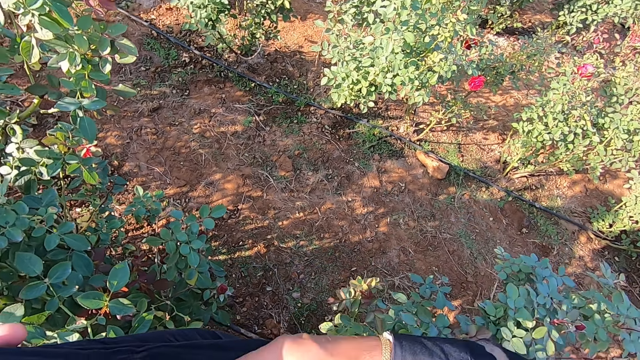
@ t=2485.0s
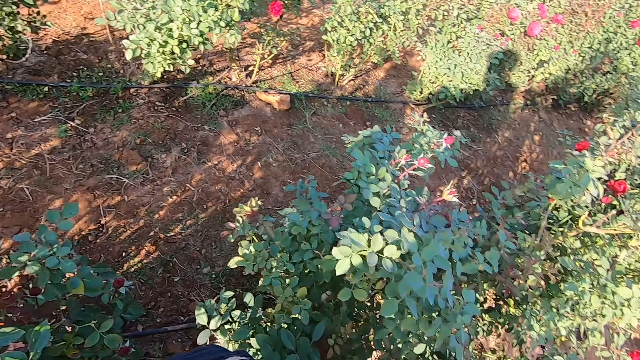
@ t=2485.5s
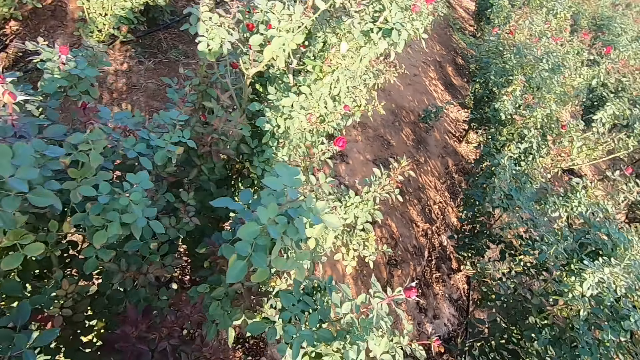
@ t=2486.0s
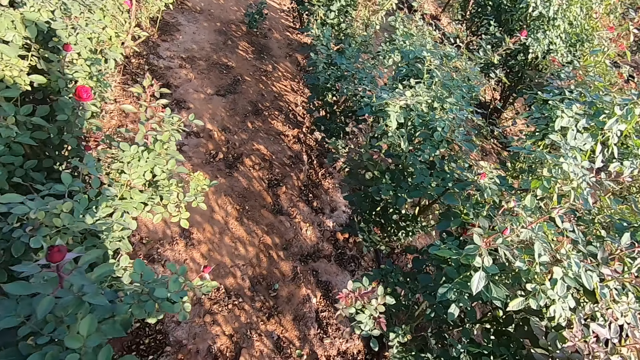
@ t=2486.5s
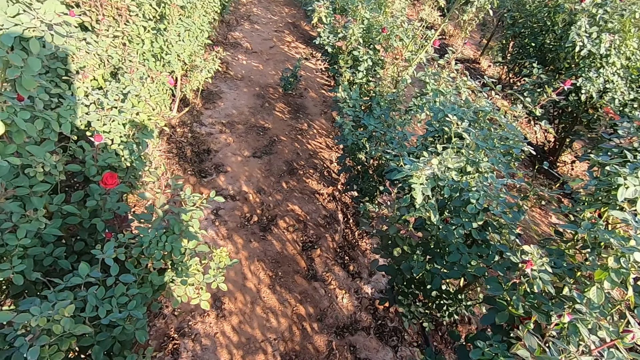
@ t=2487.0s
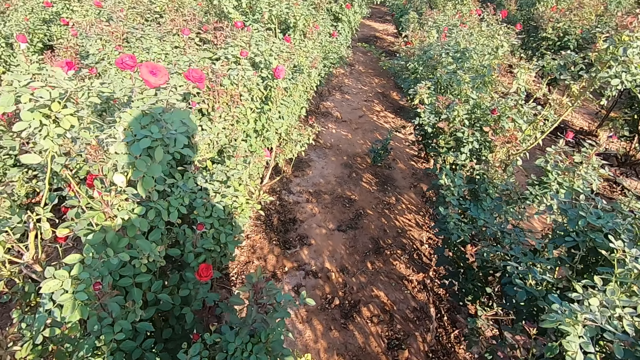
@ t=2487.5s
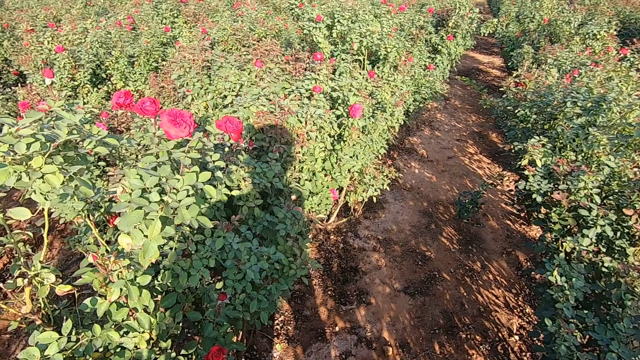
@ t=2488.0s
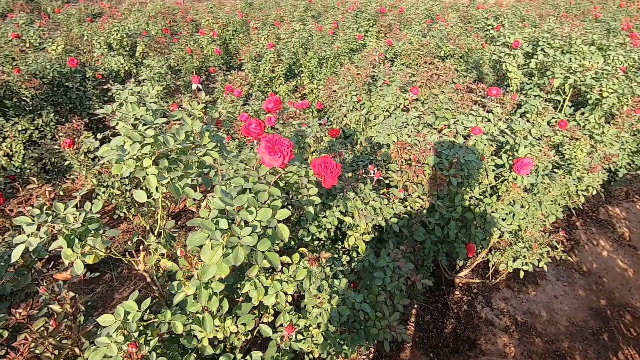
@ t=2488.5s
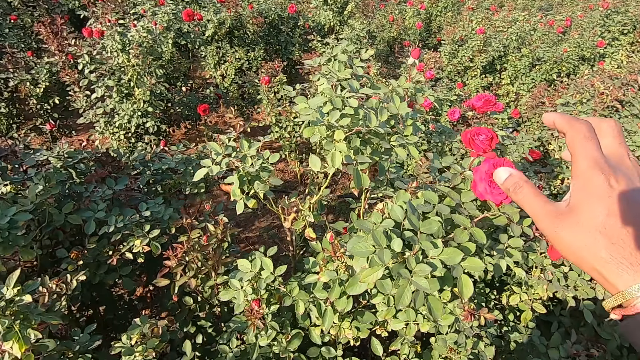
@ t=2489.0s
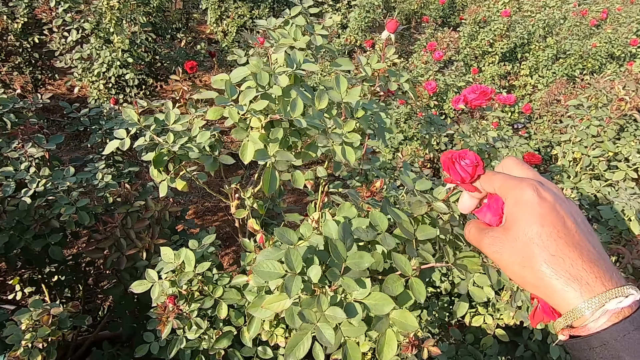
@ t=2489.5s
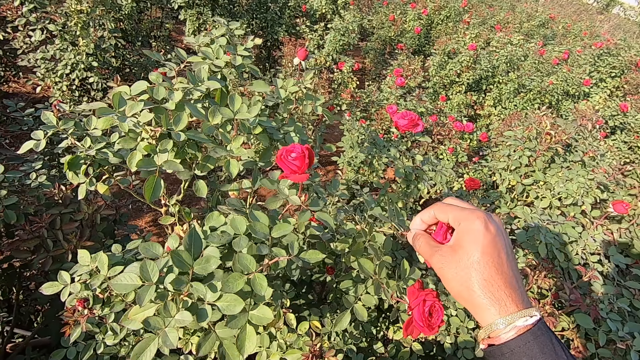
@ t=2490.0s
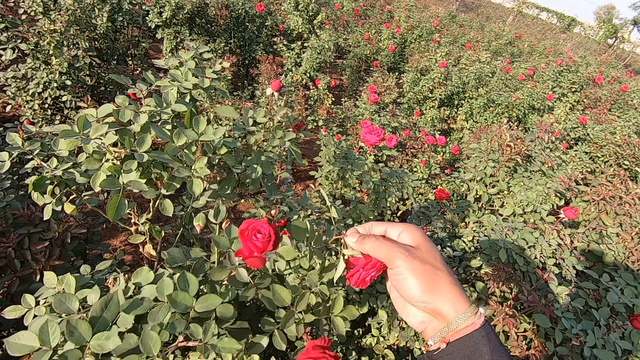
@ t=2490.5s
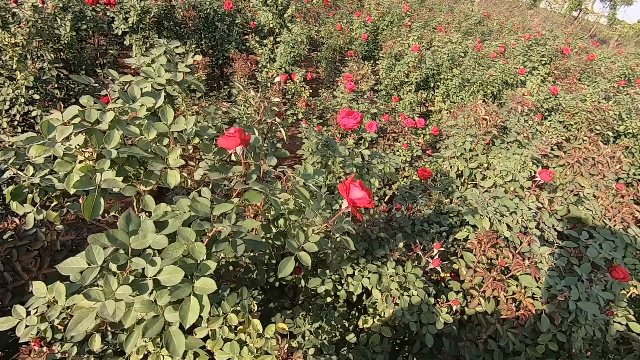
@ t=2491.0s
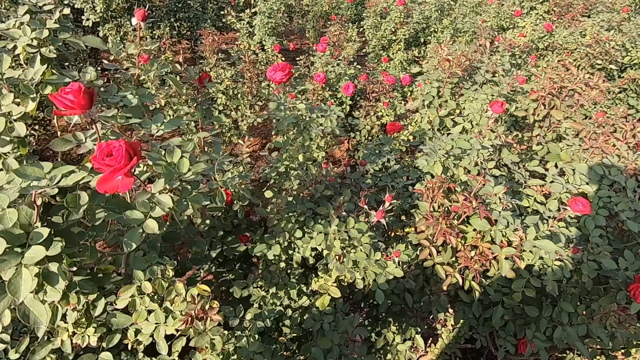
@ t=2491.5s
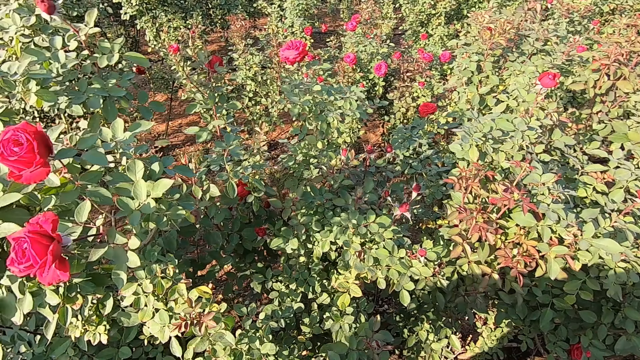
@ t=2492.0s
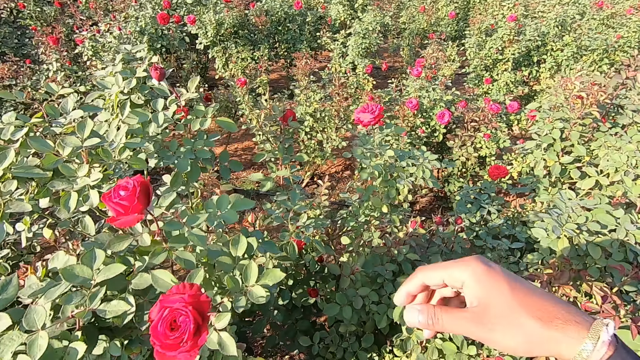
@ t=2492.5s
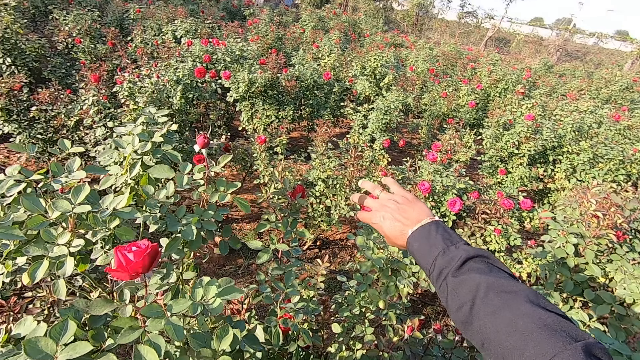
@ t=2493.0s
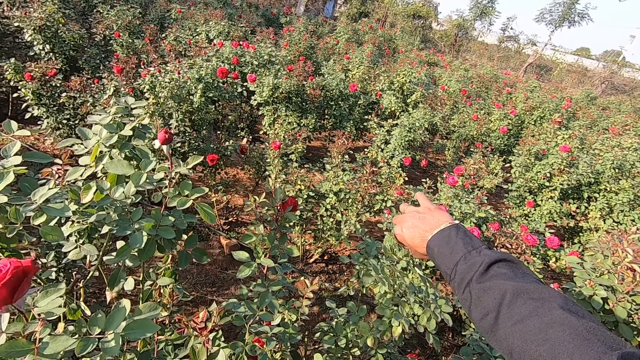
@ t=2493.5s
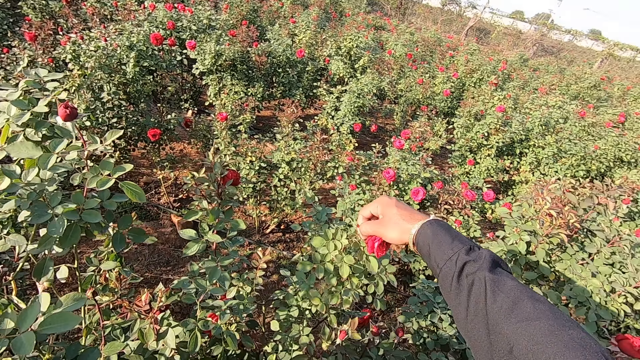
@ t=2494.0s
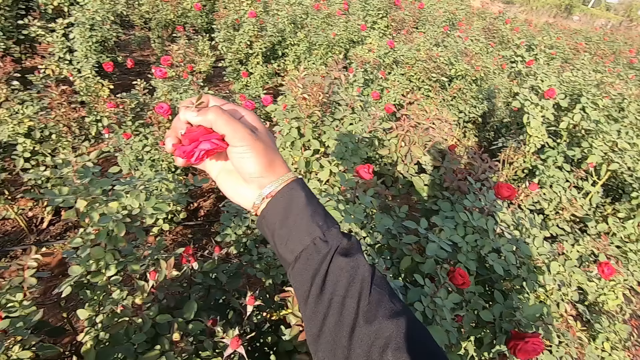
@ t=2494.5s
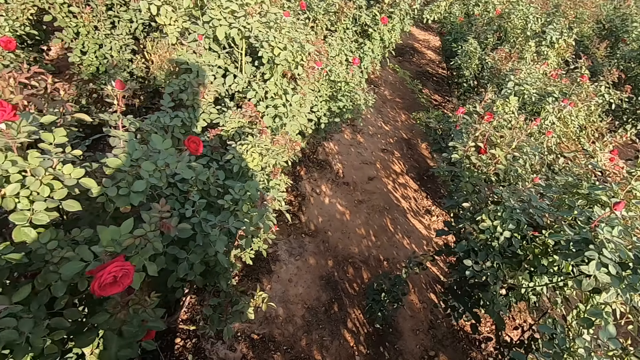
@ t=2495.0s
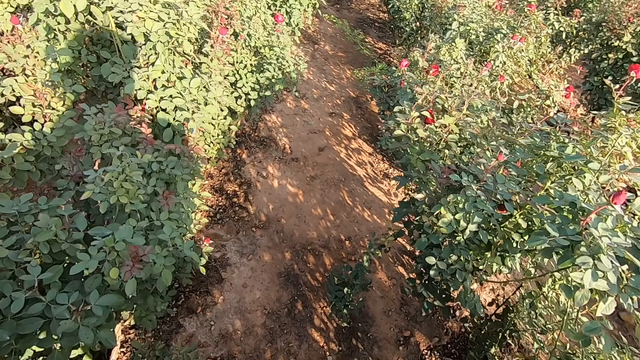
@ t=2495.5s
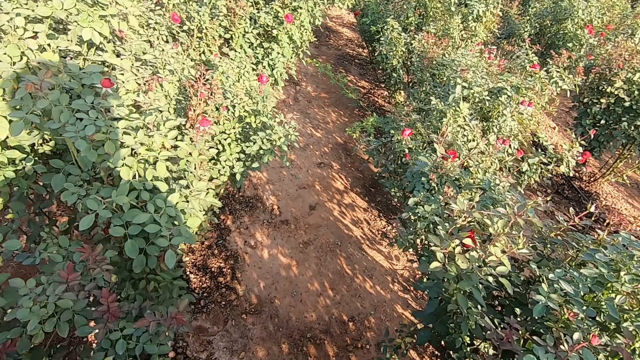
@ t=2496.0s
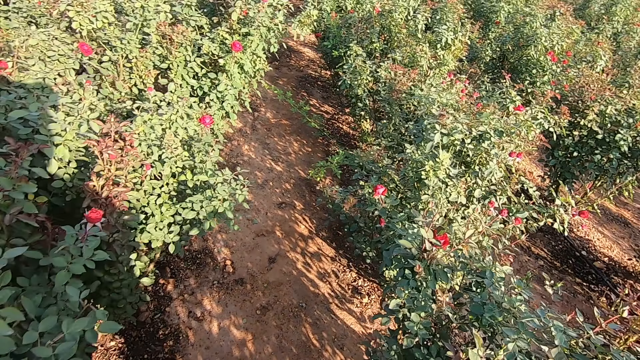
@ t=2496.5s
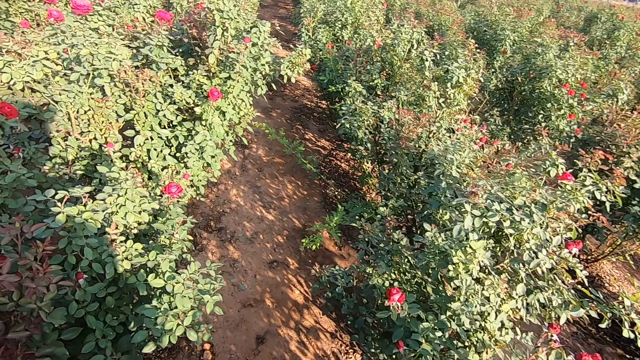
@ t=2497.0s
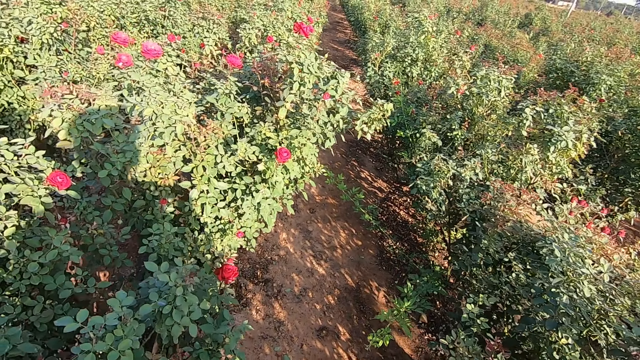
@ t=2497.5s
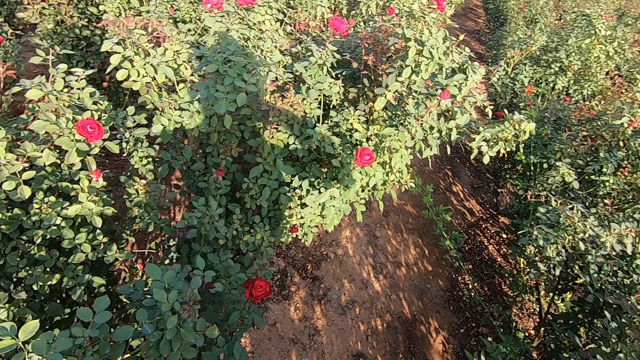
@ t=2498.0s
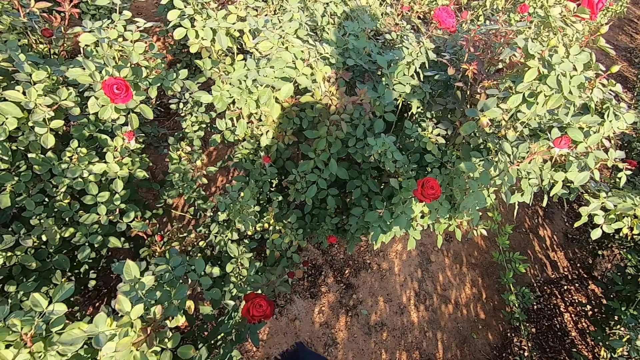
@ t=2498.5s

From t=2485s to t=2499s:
The camera wearer talks to a man. He drops the rose flower in the fabric or scarf with his right hand. He talks to the man. He moves towards another bush. The man talks to the camera wearer. The camera wearer plucks some rose flowers from the plantation with his right hand. The man talks to the camera wearer. The camera wearer places the flower in the scarf. He talks to the man. He plucks the flower. He places the flower in the scarf and moves towards another bush. The man talks to the camera wearer.

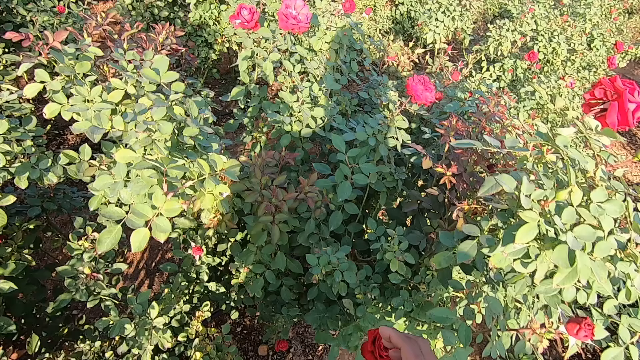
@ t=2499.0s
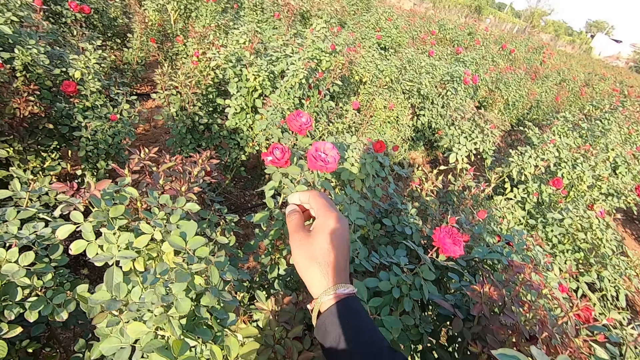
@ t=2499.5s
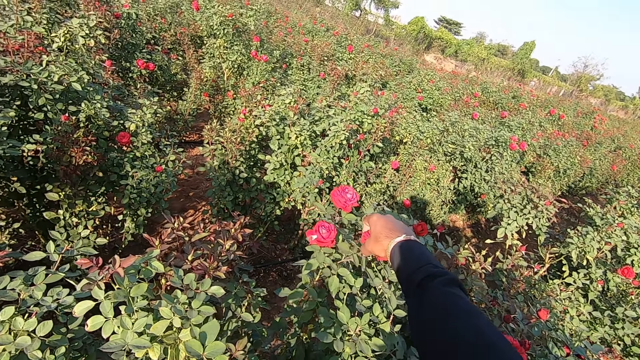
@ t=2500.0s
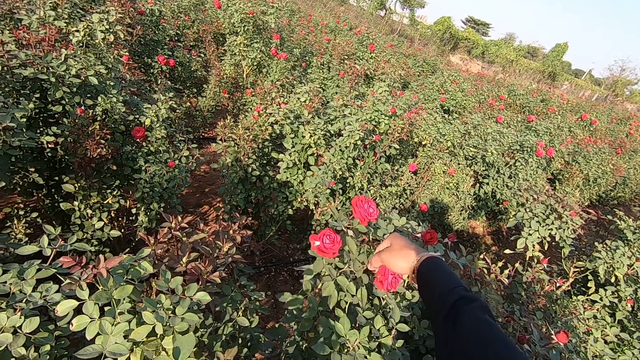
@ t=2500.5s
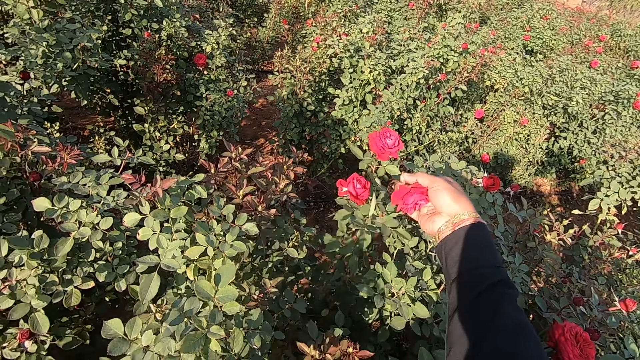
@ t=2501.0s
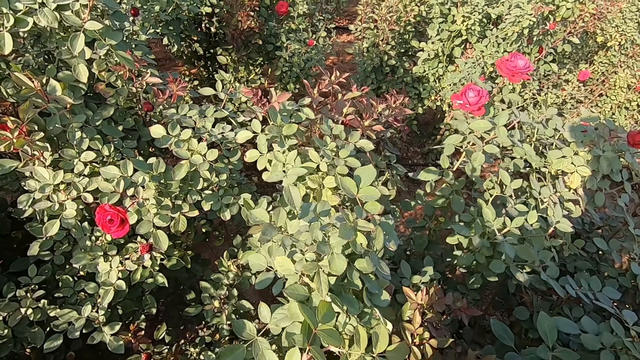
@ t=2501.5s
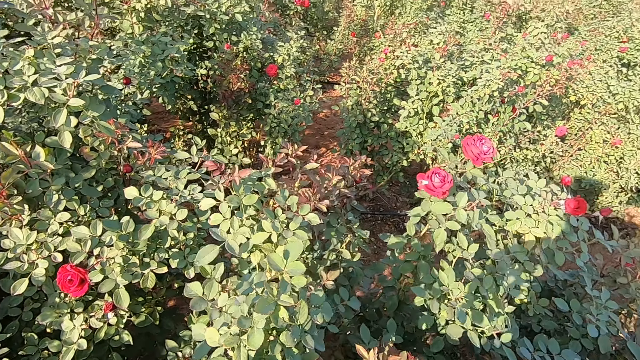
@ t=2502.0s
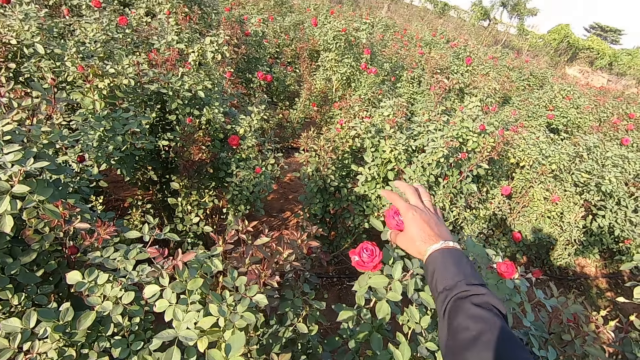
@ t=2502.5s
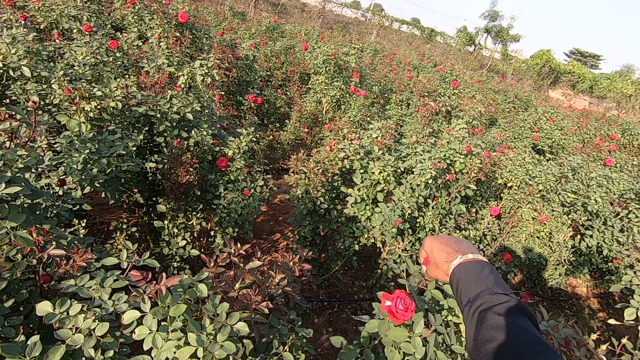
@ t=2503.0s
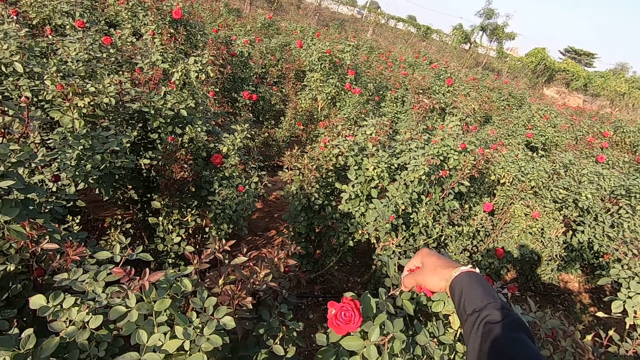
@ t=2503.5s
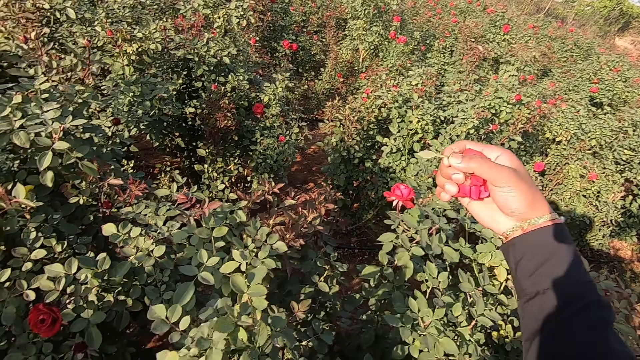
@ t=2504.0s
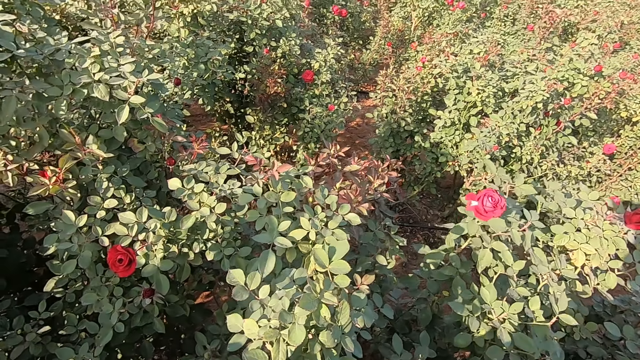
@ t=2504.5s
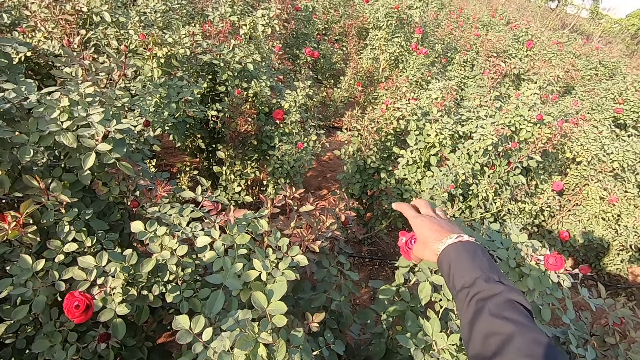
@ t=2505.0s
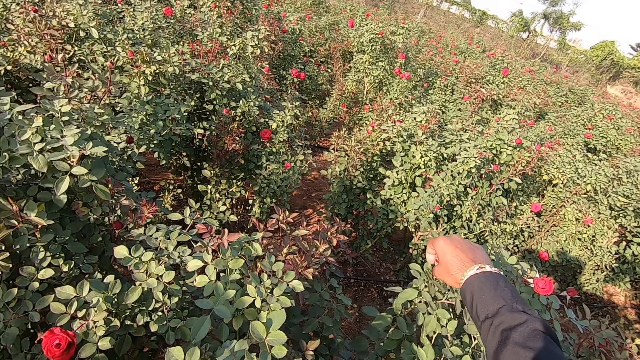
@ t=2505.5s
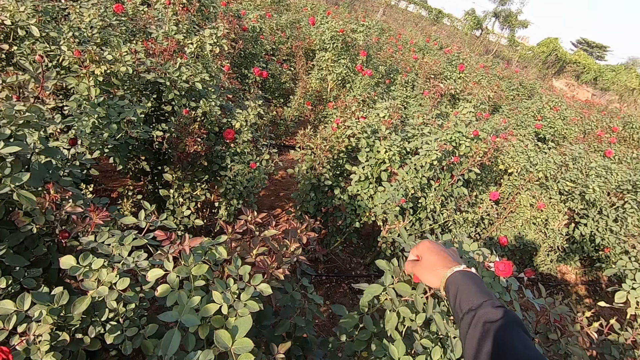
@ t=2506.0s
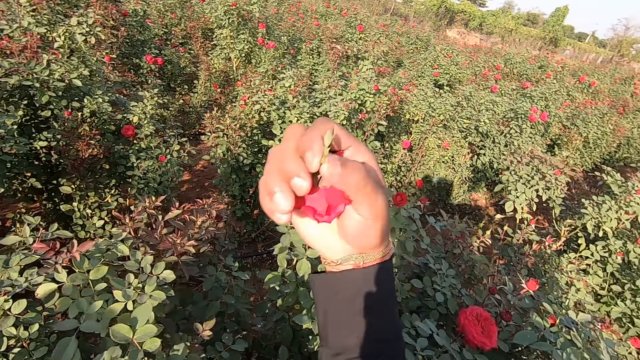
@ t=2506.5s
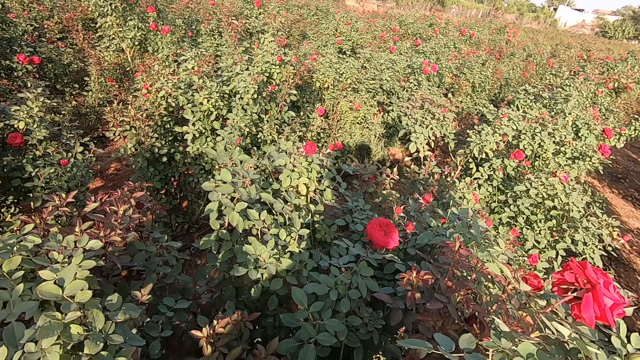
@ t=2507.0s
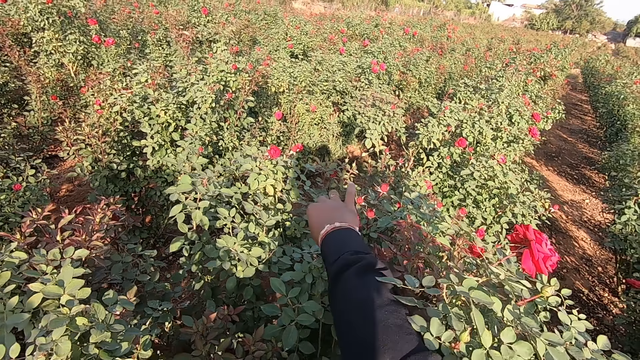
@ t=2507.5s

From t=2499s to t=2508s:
The camera wearer plucks the flower. They talk to a man. They place the flower in the scarf. They talk to the man. They pluck the flower. They place the flower in the scarf. They talk to the man. They pluck the flower. They talk to the man. They place the flower in the scarf. They talk to the man.
